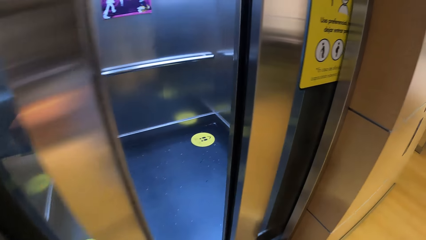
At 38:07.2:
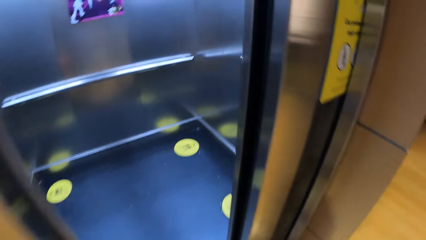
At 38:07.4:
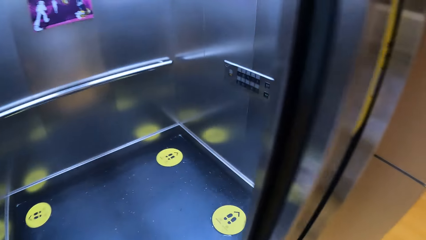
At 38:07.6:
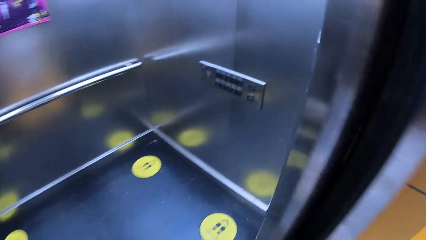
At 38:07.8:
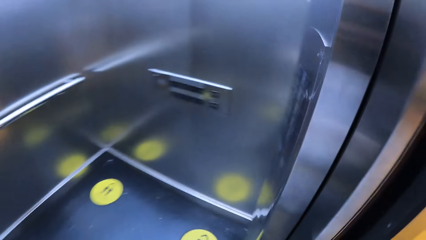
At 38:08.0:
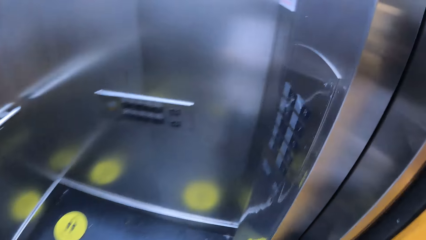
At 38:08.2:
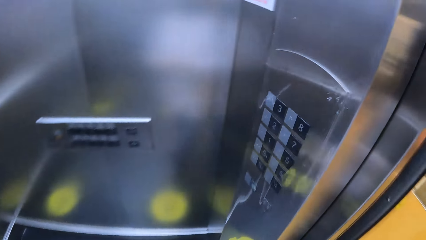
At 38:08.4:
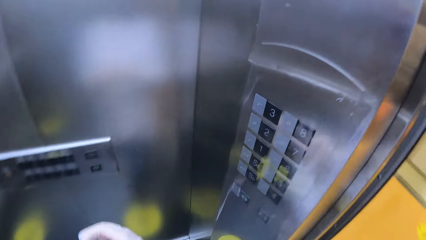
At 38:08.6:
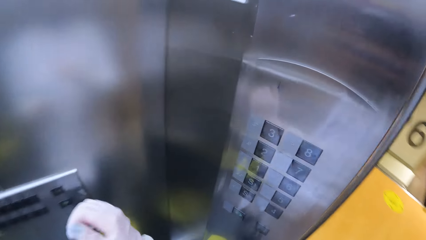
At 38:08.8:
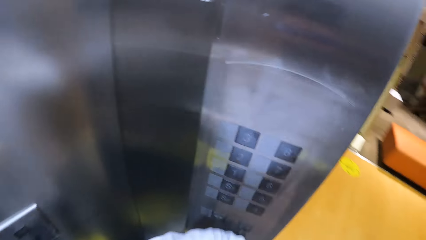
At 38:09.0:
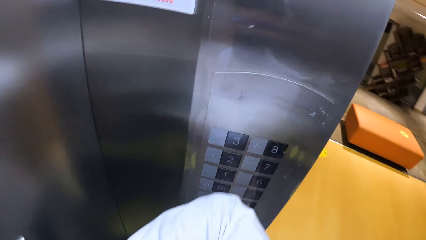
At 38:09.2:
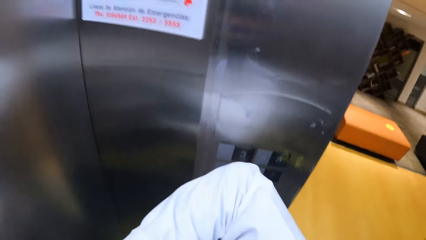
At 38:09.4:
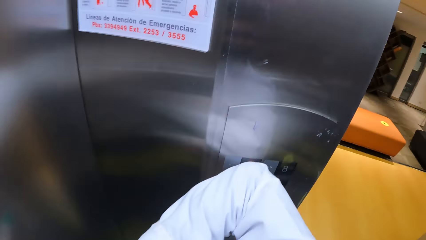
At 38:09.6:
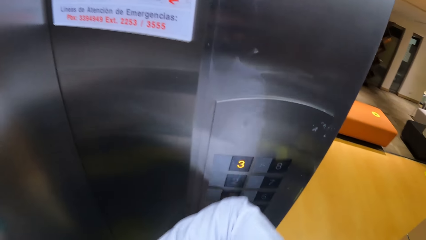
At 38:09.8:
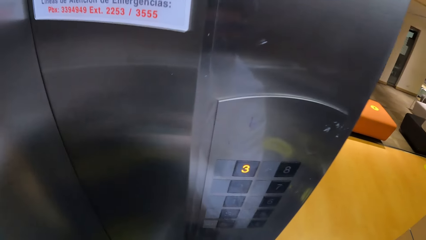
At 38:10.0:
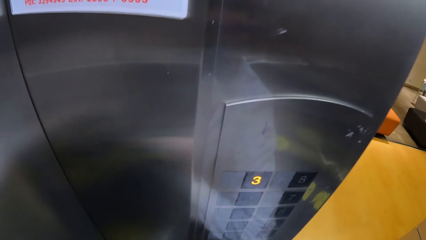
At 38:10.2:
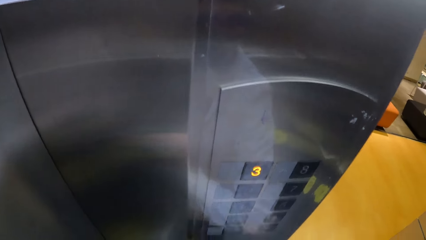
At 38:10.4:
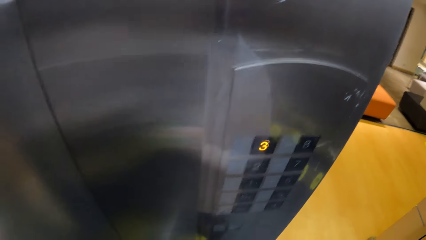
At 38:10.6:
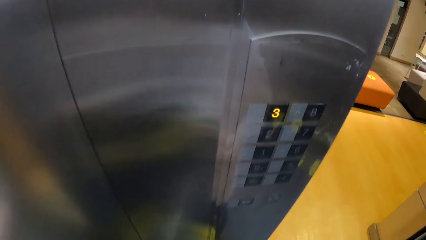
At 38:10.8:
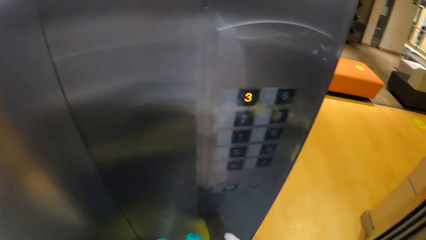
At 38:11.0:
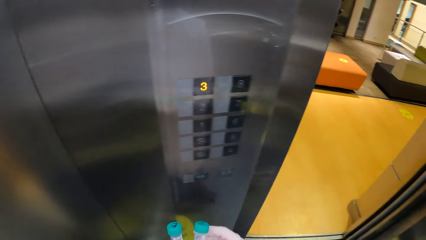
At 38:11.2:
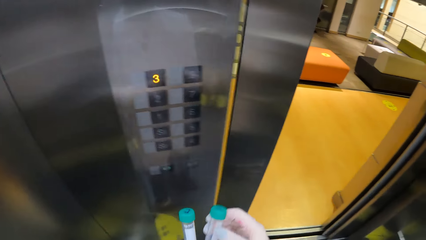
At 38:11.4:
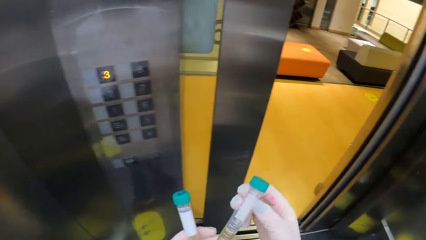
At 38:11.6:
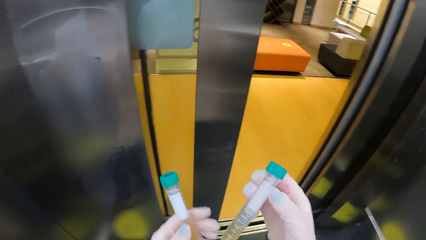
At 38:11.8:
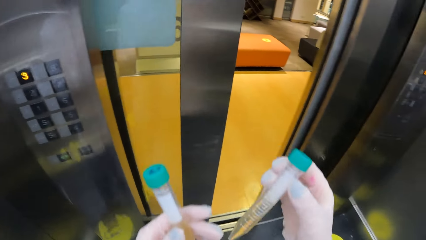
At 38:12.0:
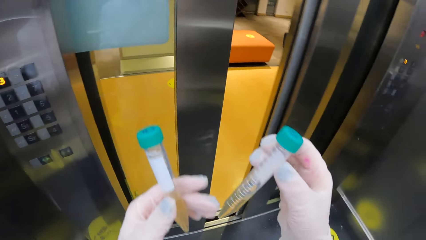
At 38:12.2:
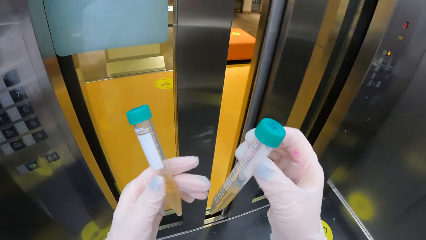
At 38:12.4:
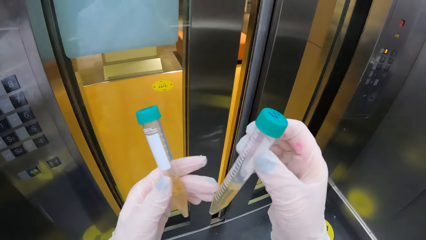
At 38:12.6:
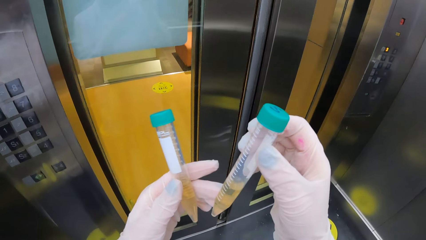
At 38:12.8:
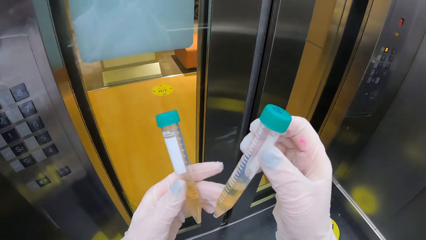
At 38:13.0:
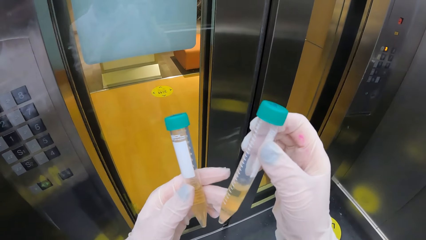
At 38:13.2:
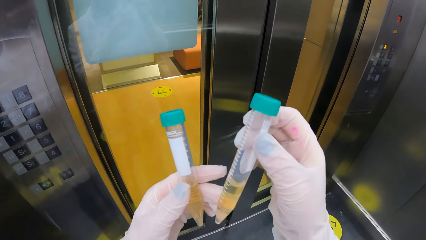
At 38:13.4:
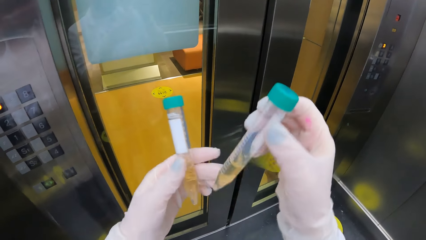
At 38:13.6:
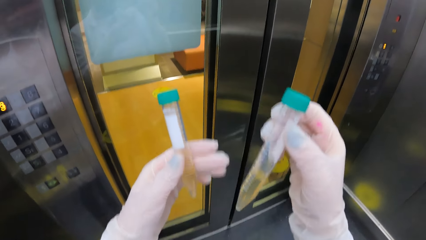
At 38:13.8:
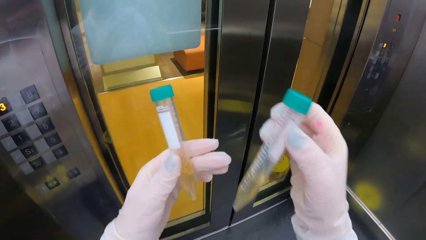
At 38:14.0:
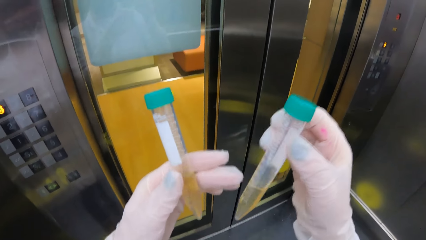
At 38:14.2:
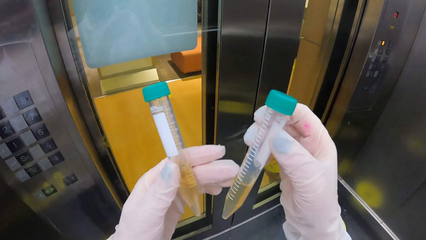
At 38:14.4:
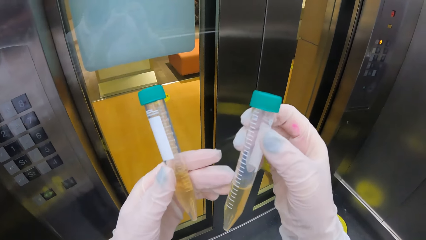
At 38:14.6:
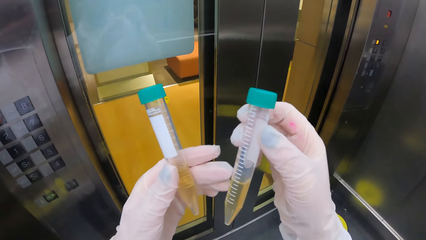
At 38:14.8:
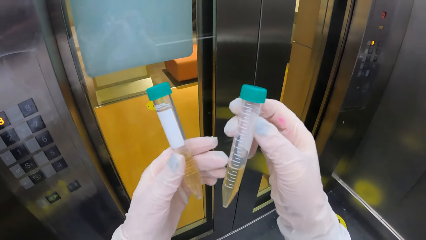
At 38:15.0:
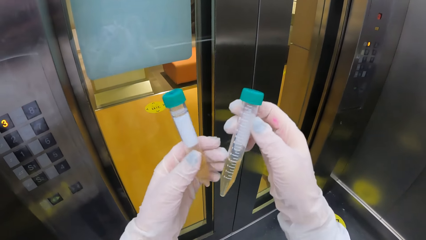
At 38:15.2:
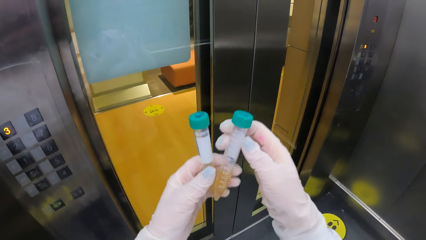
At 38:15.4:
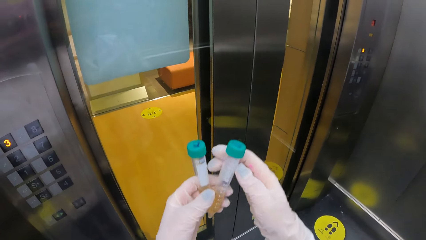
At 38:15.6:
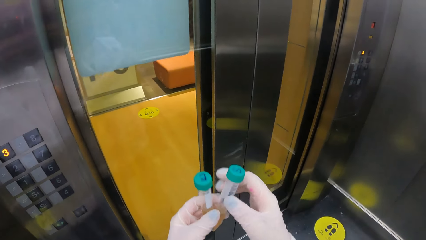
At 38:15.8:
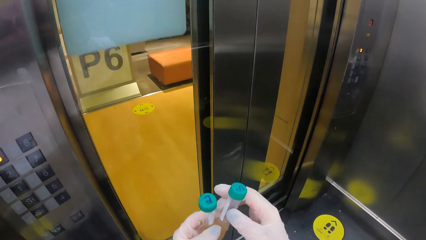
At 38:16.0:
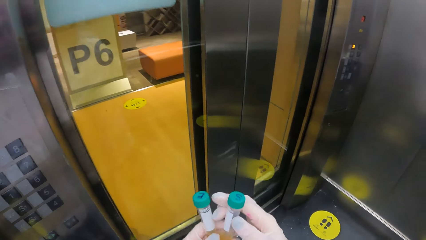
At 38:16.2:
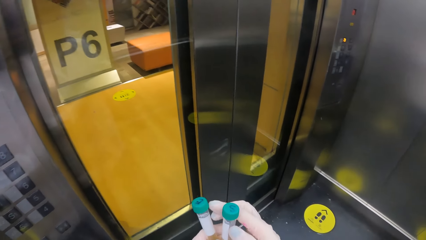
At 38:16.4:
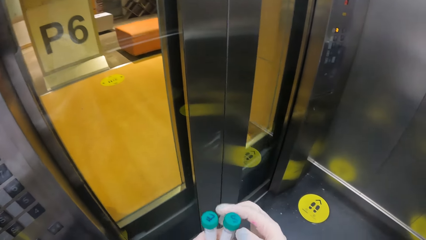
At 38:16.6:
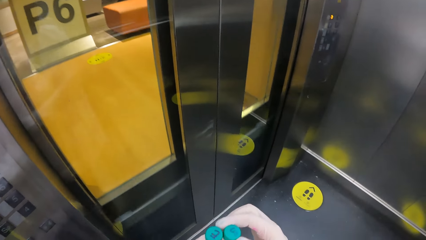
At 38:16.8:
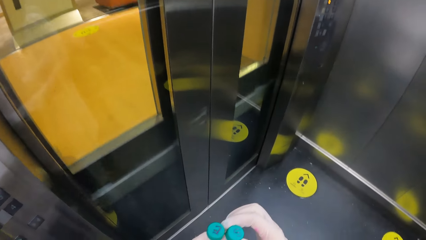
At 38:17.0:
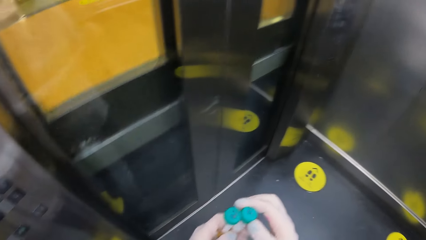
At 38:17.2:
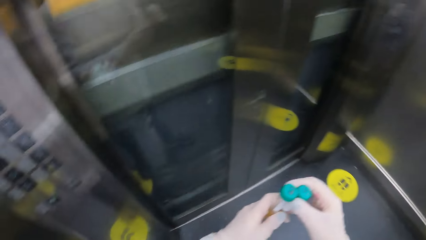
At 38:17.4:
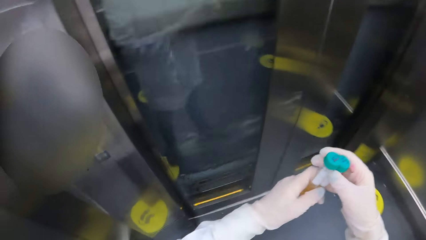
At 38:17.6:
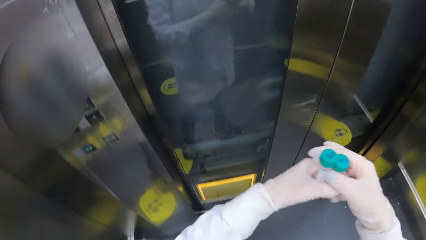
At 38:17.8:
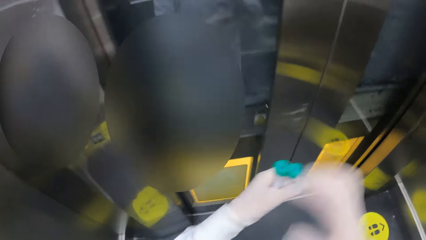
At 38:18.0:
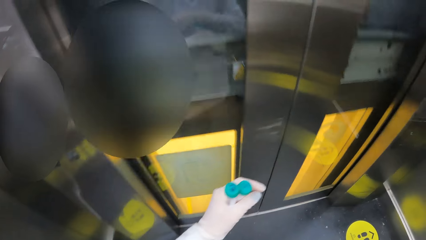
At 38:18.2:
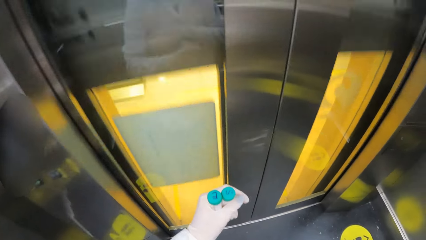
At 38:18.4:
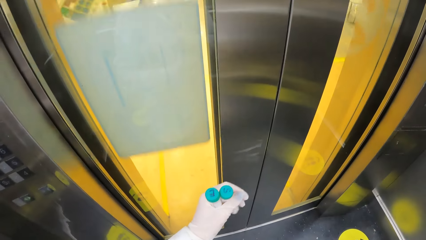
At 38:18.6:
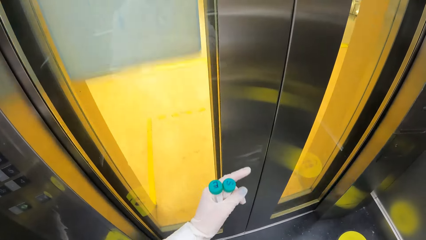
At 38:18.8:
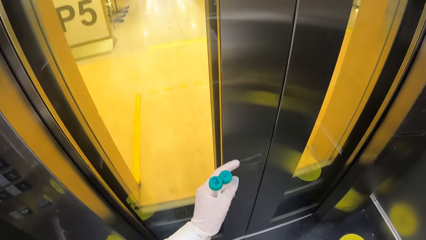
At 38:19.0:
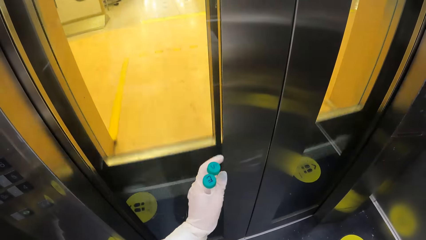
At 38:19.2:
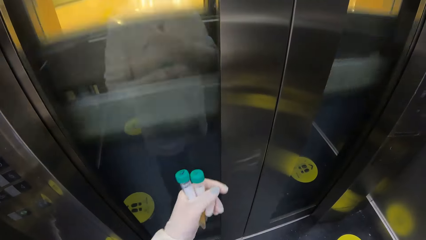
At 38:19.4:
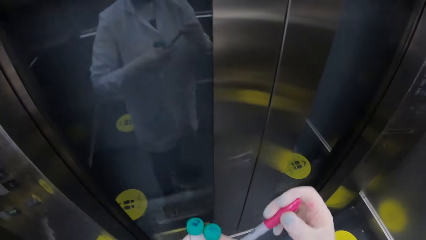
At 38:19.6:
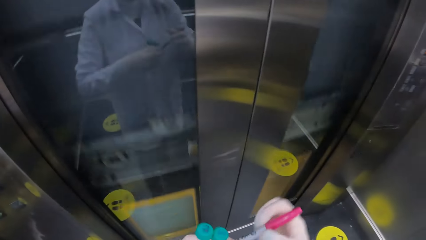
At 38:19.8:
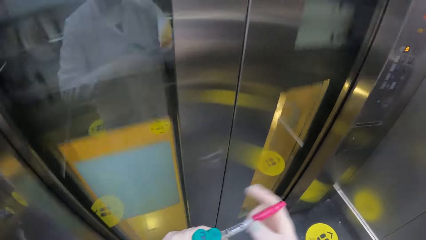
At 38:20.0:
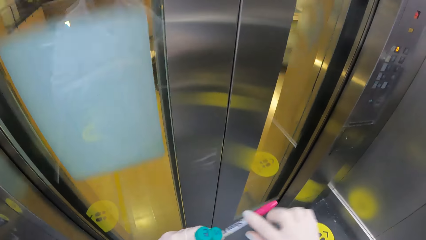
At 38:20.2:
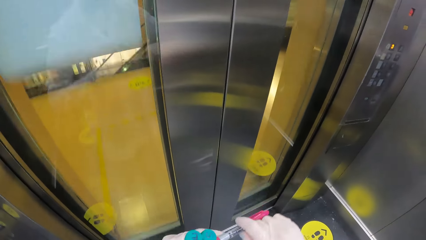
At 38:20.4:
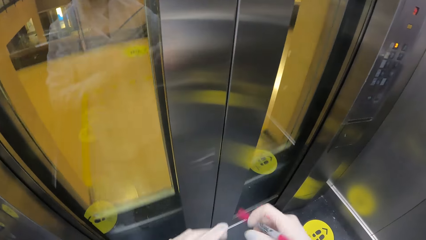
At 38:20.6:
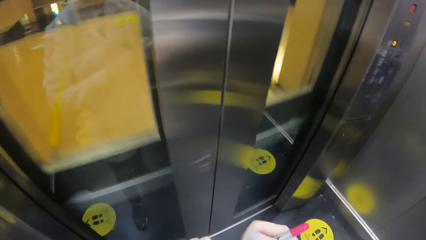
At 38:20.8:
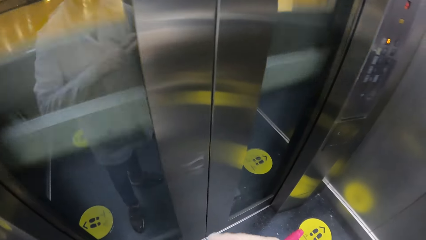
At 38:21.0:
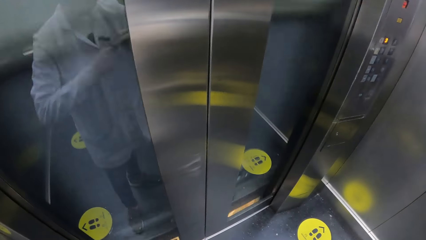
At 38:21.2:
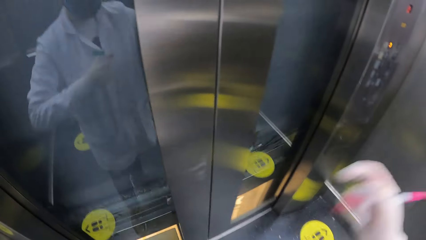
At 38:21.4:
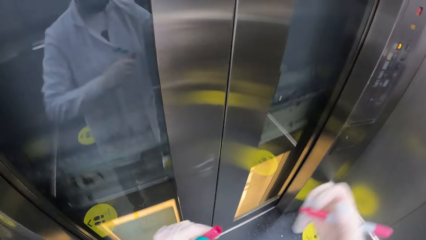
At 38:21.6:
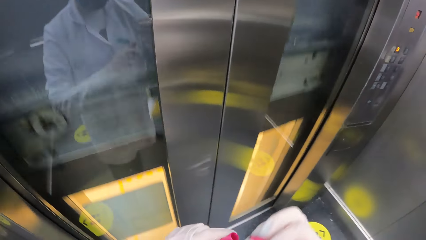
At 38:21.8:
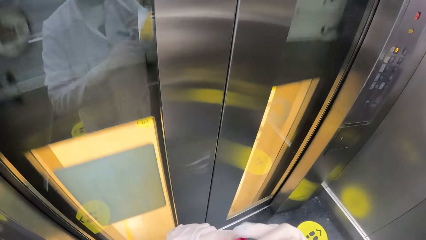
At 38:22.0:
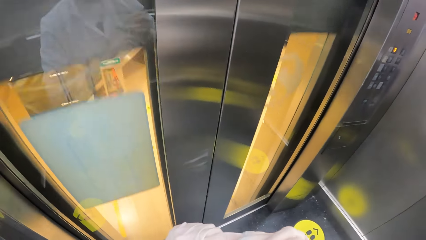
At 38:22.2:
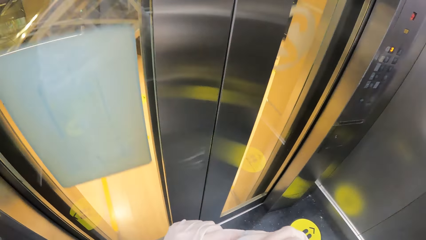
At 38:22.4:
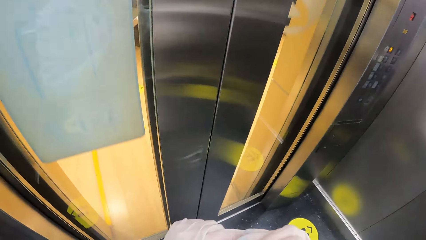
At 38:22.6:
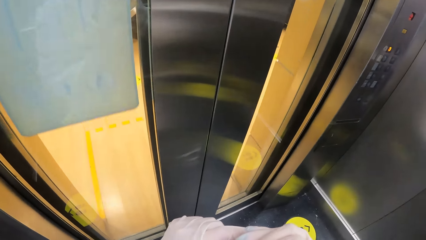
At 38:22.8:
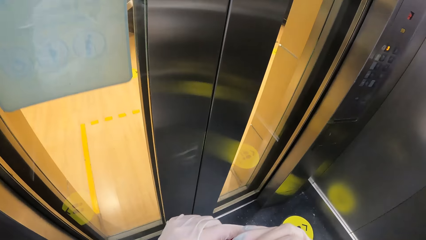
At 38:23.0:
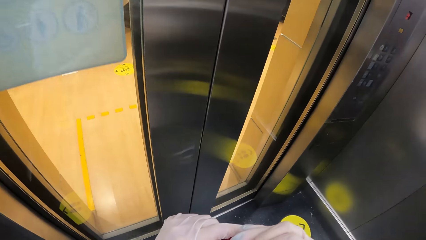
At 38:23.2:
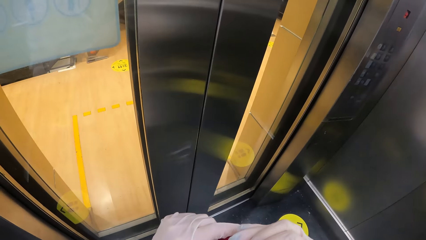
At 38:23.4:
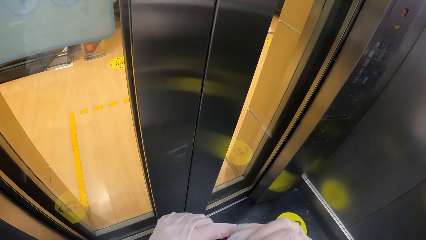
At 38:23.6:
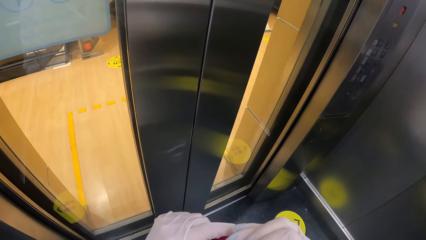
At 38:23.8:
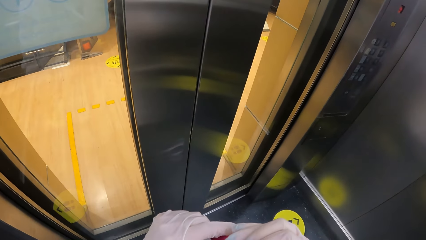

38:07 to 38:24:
The camera wearer walks into an elevator. She pushes a button in the elevator with her right elbow. She holds the specimen containers with both hands. She stares at the test tubes. She shakes the specimen containers with both hands. She stares at a pen. She holds a marker with both hands. She removes the marker cover from the pen with both hands. She marks the test tubes.
